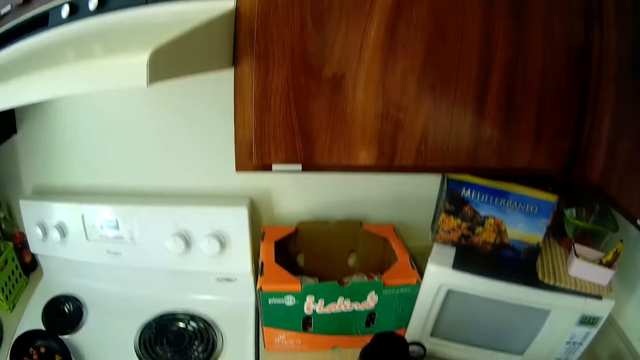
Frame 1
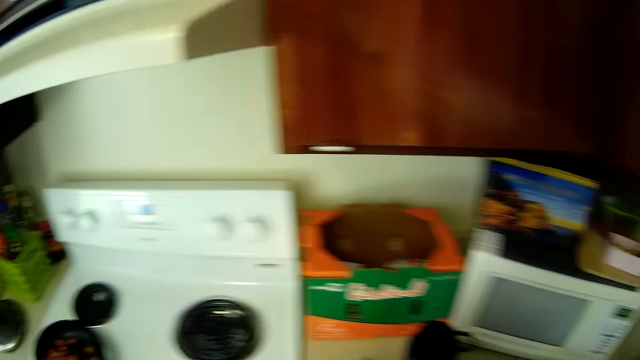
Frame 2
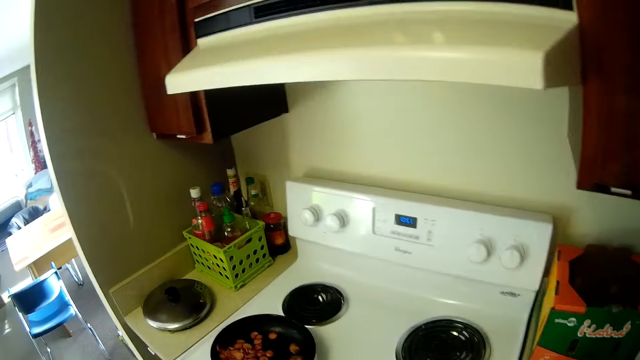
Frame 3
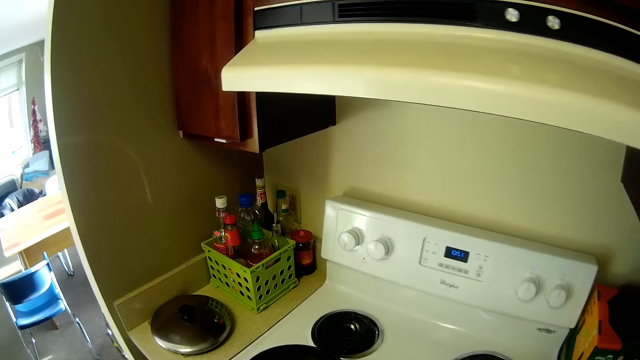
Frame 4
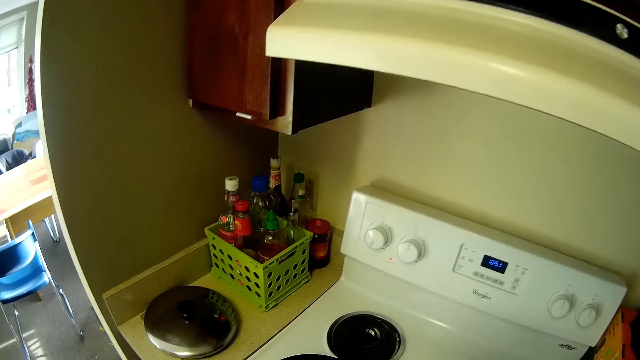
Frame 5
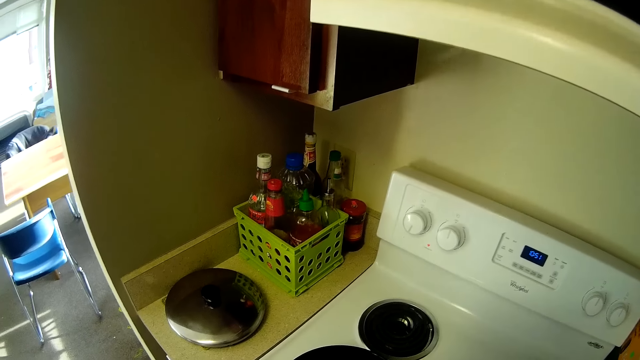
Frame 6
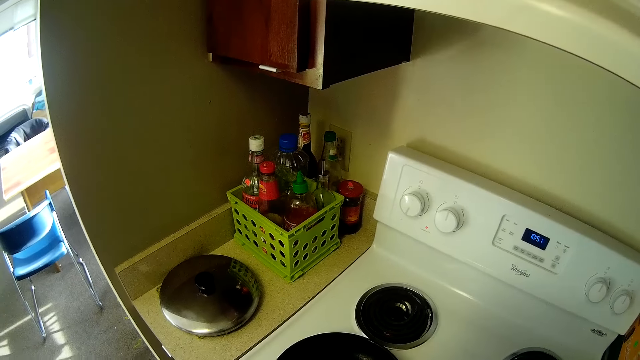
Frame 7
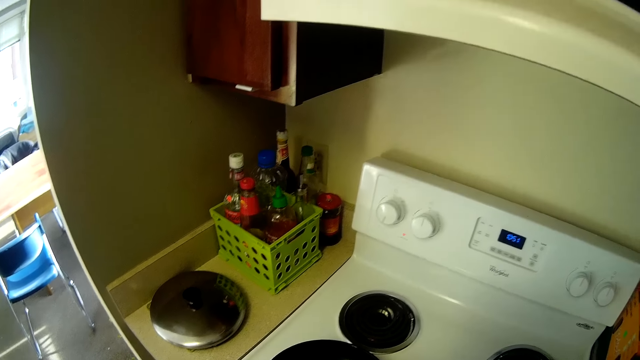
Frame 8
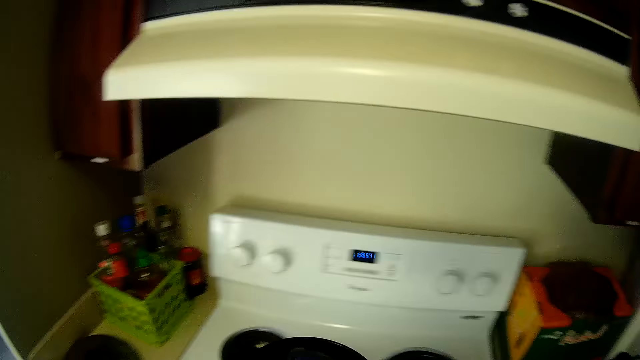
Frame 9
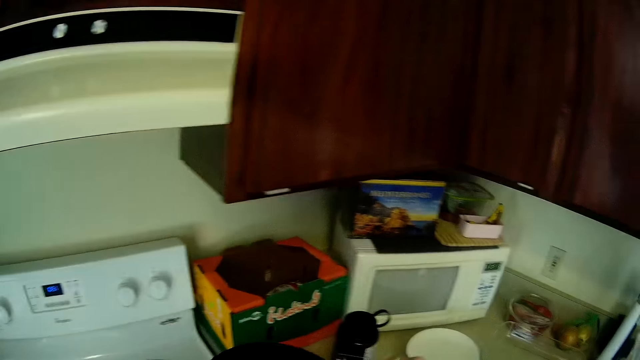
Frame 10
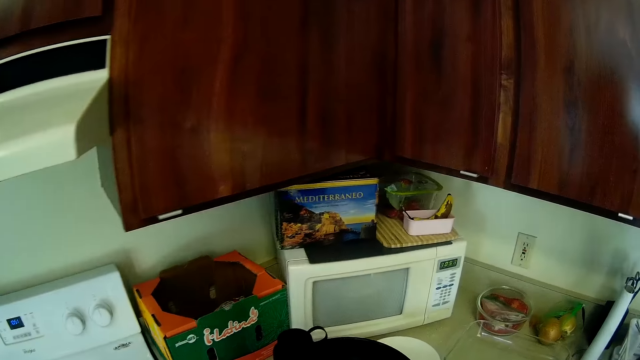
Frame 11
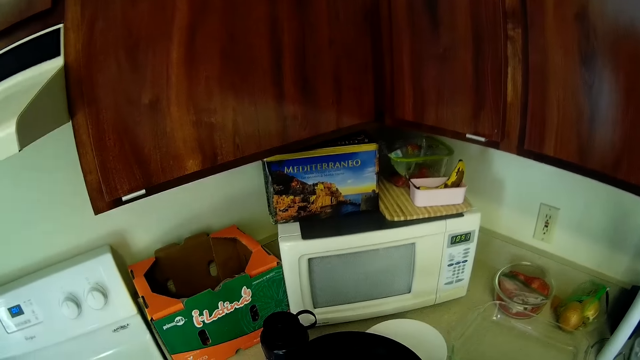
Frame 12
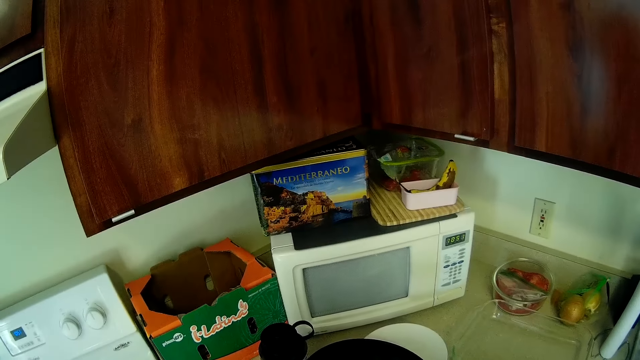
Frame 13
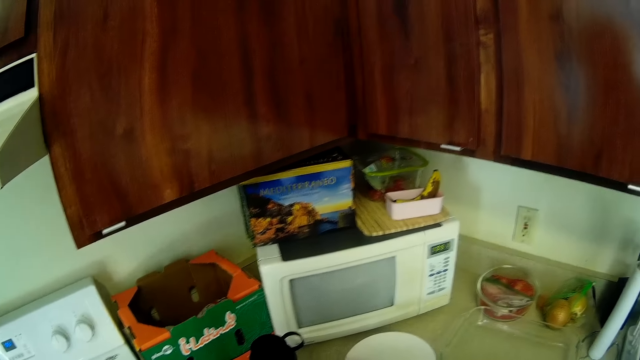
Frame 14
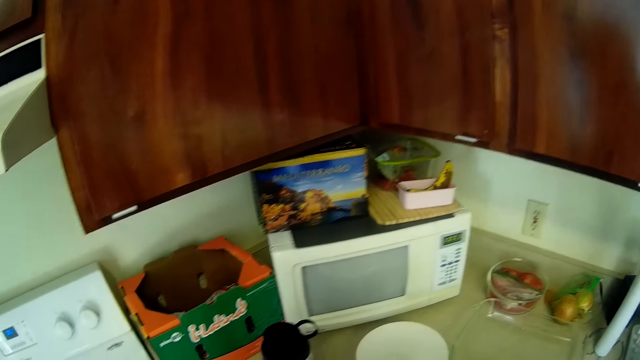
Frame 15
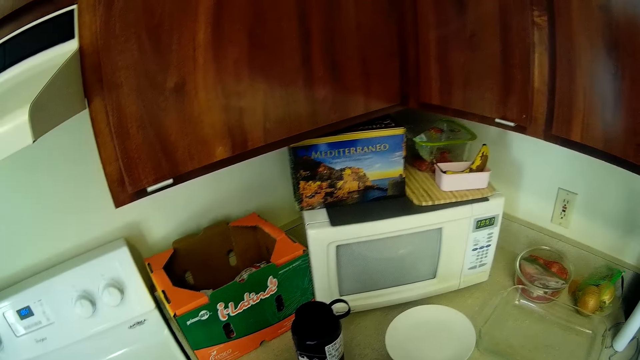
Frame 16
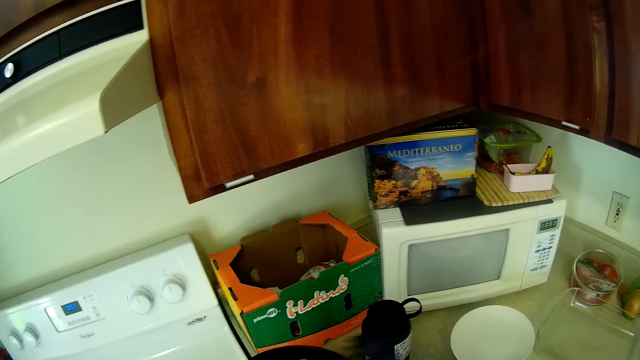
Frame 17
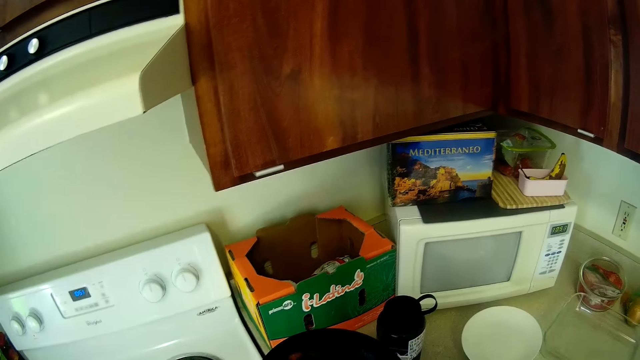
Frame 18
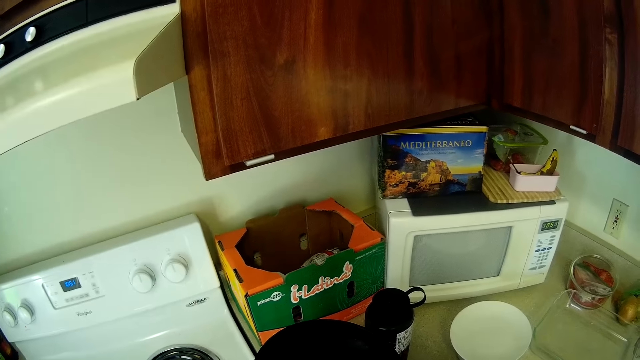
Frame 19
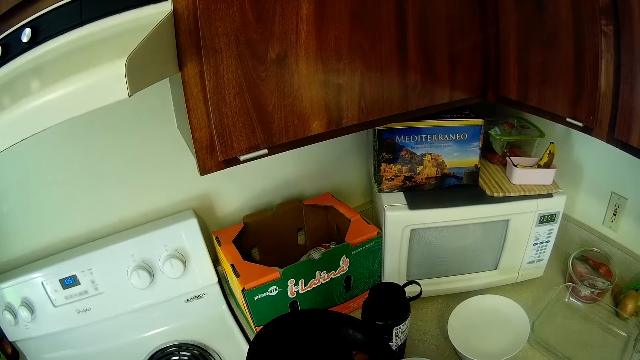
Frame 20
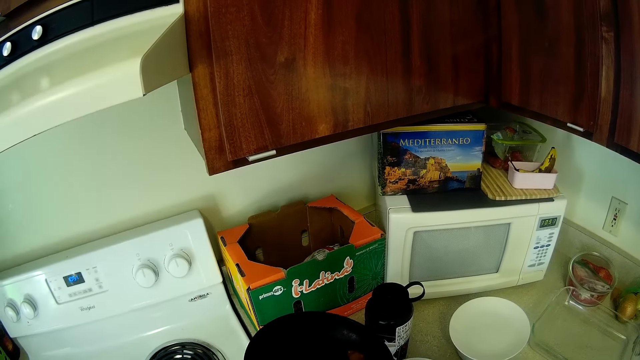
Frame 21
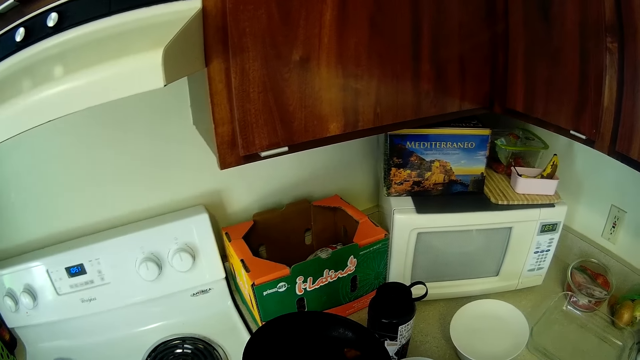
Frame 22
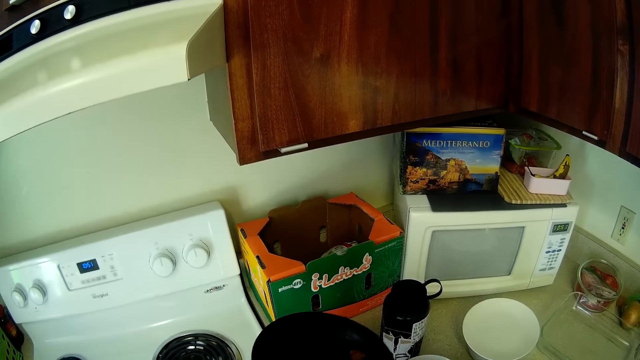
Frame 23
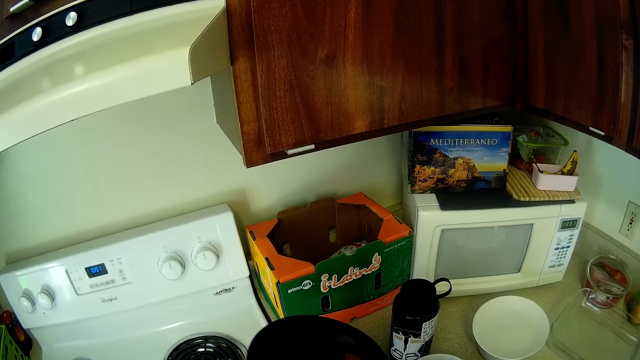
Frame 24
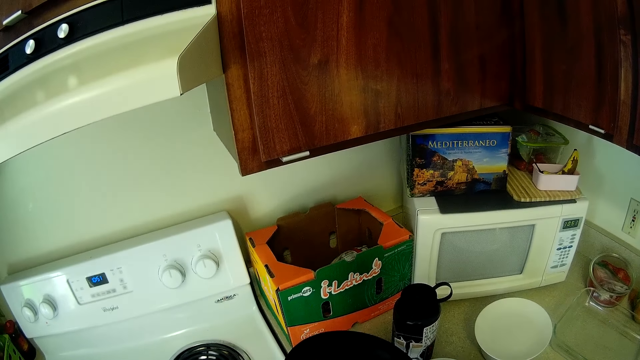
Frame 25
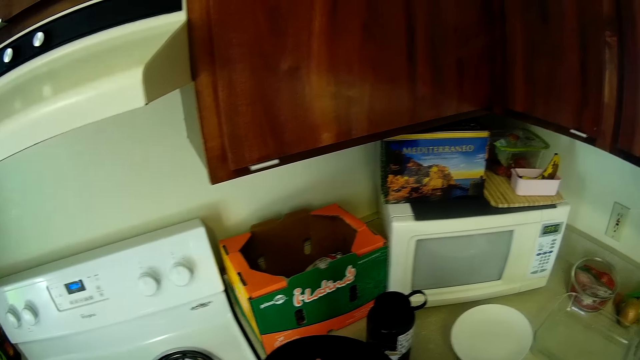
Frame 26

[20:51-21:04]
The camera wearer moves. She lifts the fry pan from the cooker with her left hand. She packs the sauce from the fry pan with the pasta fork in her right hand.

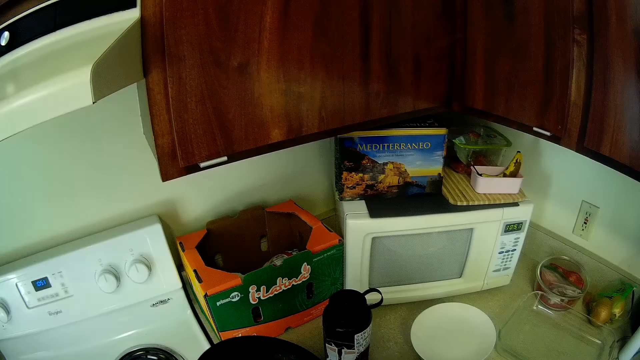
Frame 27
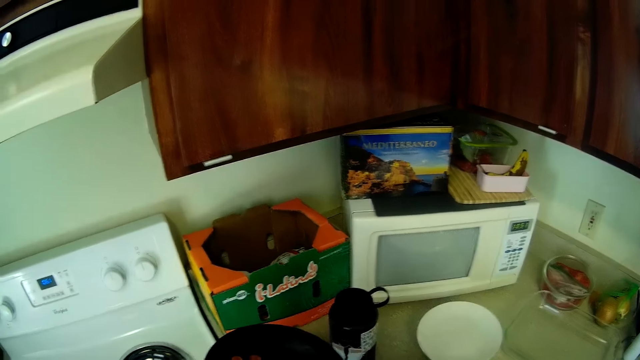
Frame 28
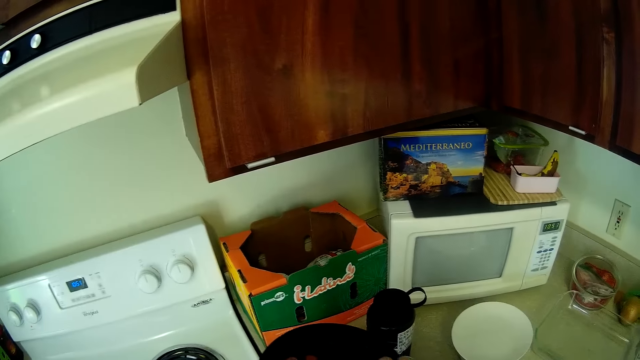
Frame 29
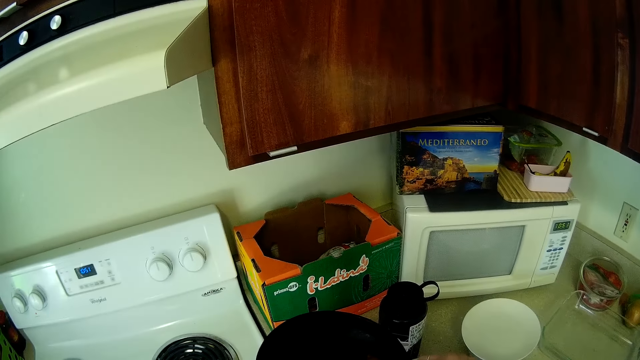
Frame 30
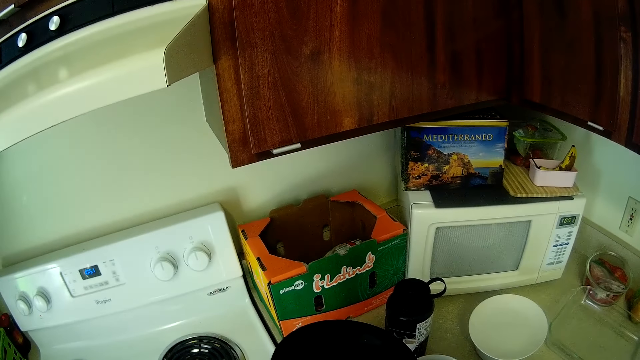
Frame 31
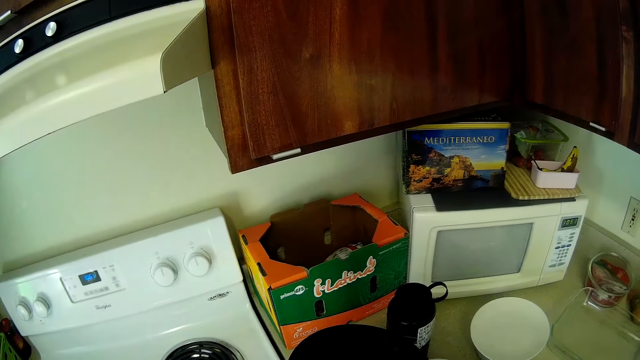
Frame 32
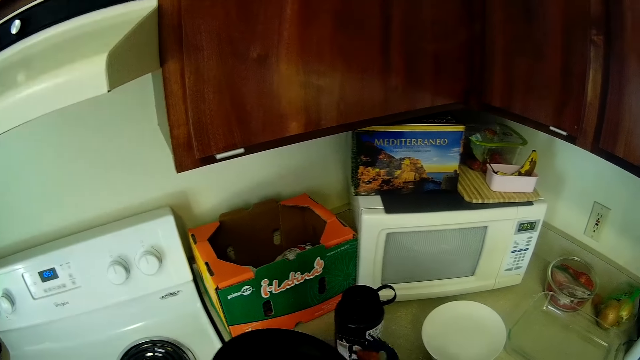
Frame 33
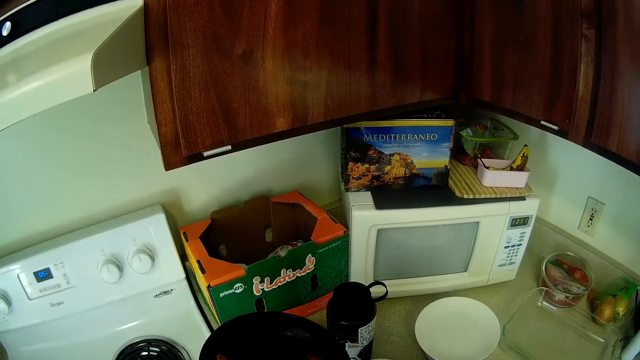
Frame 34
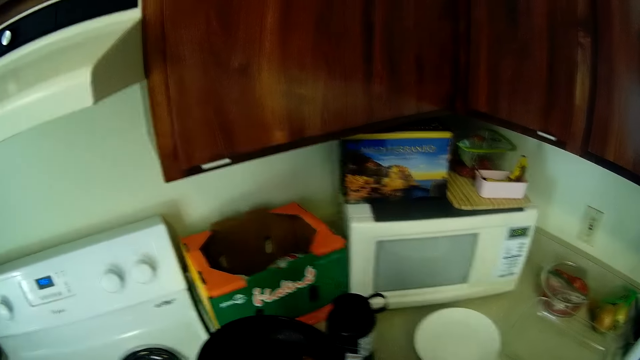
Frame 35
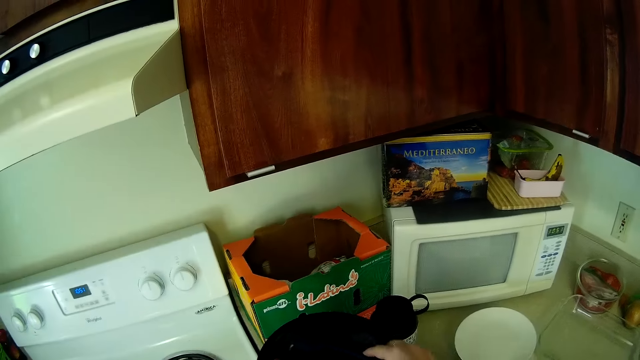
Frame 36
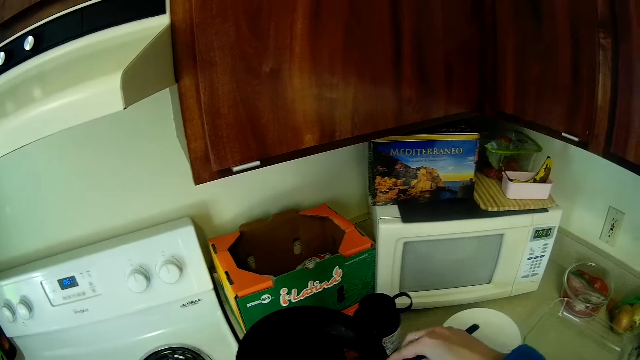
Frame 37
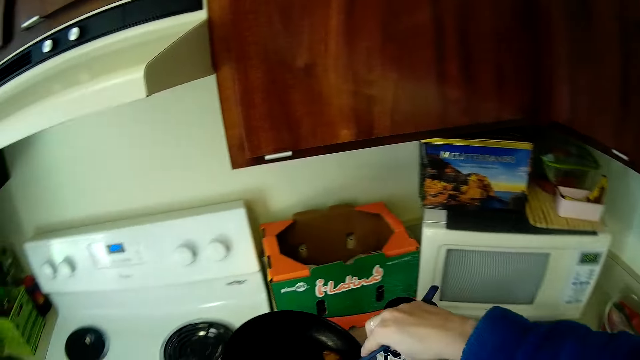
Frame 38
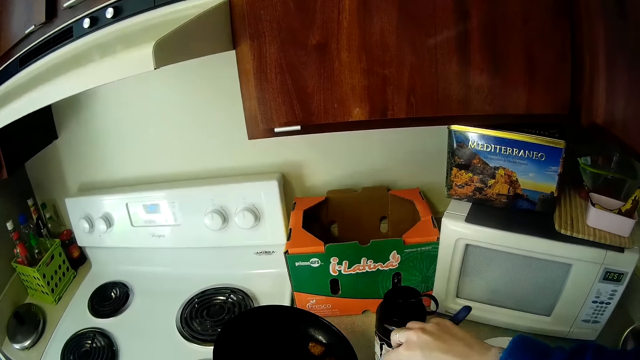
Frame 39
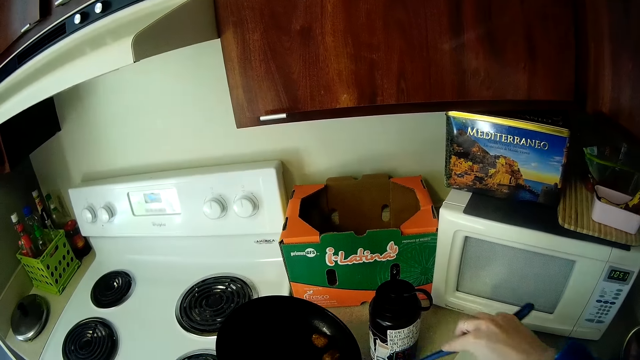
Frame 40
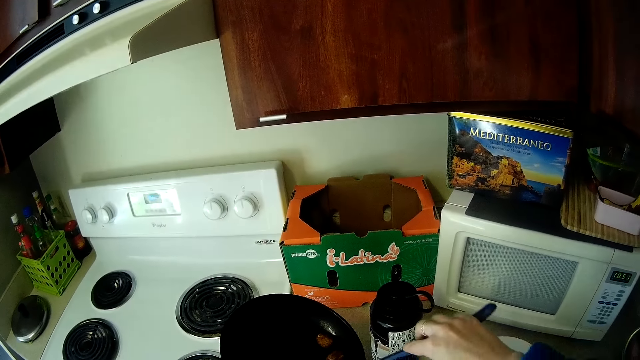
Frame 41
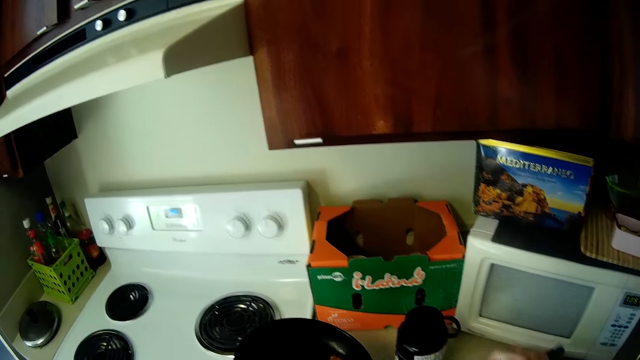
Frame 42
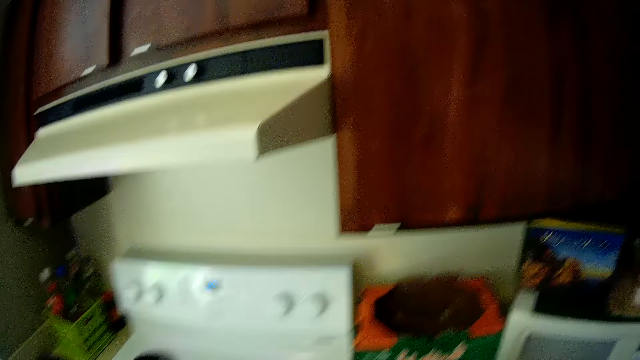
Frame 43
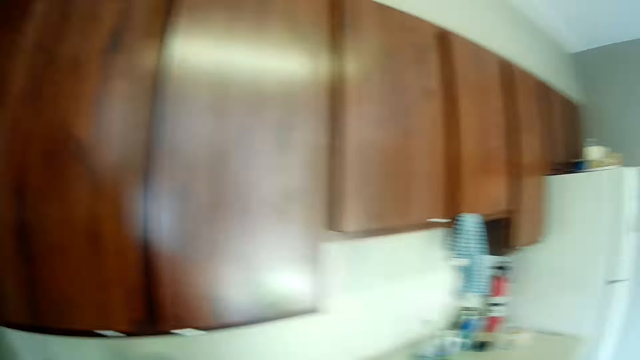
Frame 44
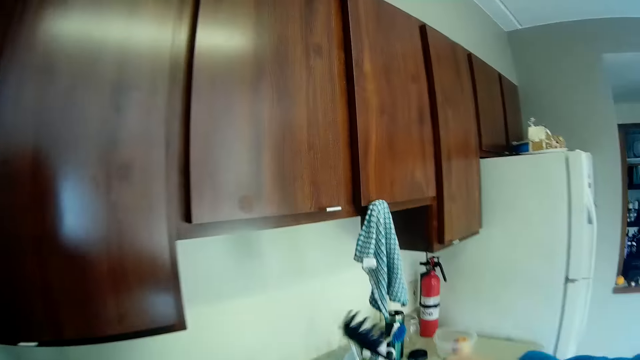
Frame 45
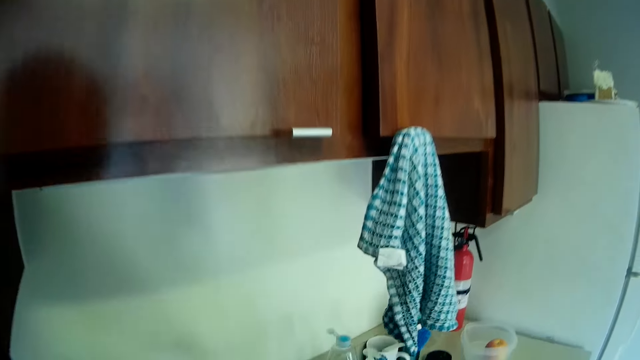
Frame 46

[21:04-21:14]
The camera wearer serves food. She drops the pasta fork on a kitchen counter top with her right hand.
